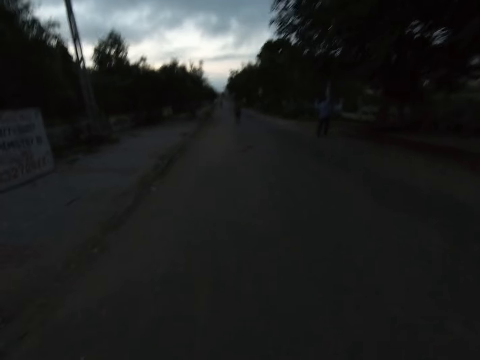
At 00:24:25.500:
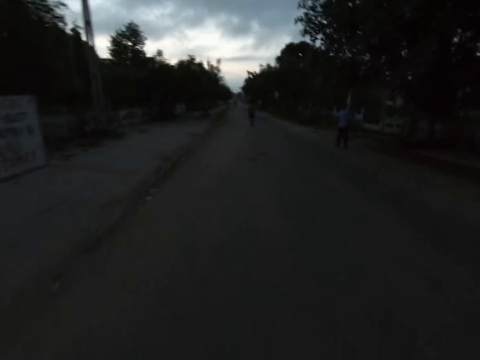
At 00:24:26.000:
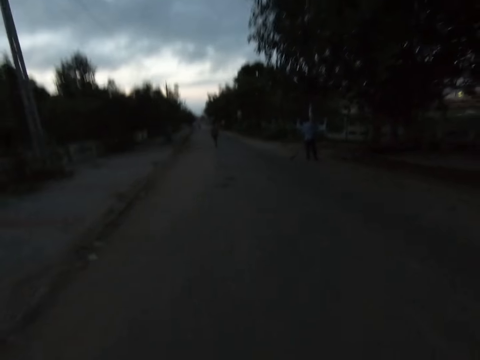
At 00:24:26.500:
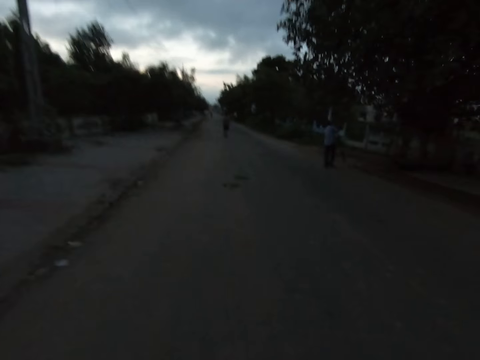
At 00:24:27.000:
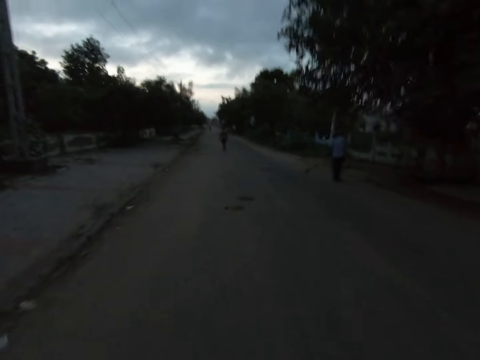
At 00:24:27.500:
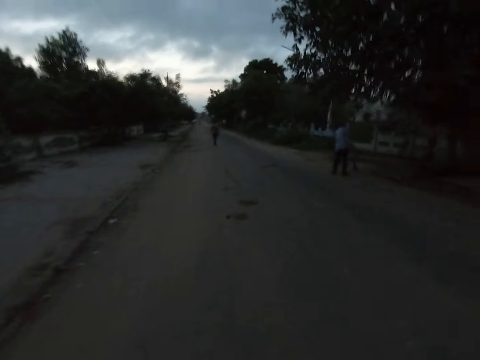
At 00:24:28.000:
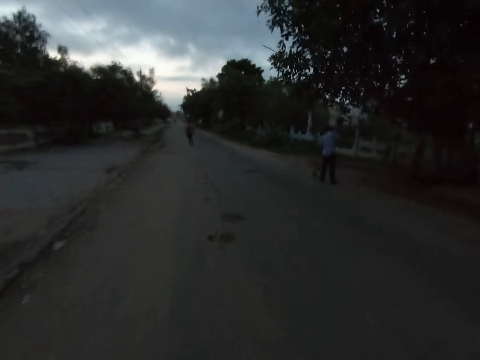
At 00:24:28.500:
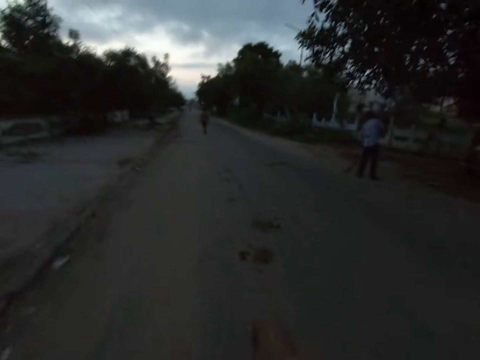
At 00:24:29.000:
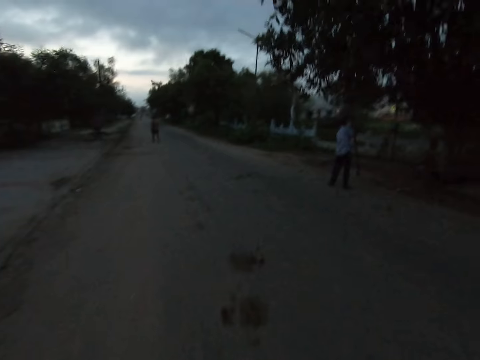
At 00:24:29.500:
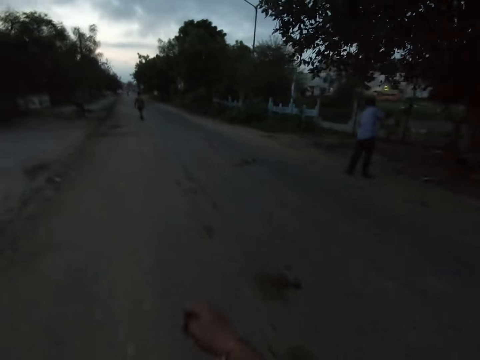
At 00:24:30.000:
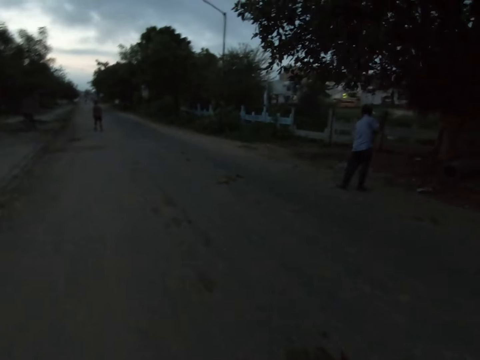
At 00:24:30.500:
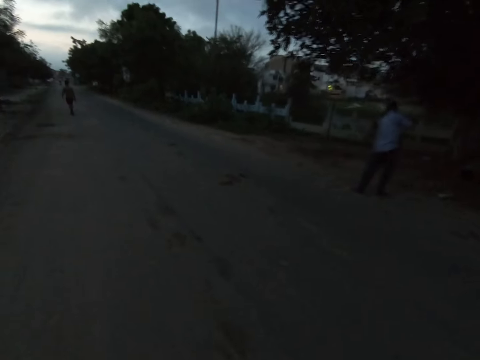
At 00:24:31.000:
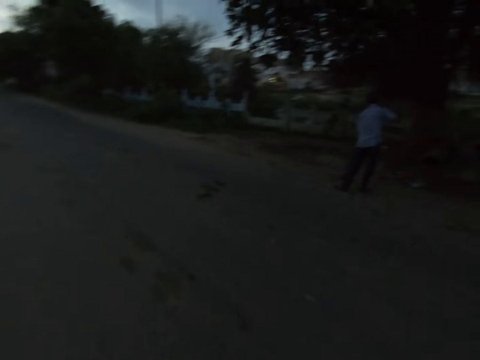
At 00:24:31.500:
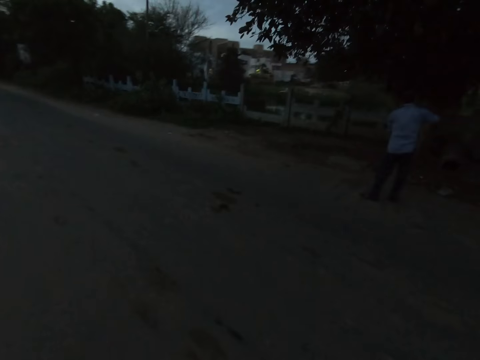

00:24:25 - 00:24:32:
A man sweeps the road with a broom in both hands.

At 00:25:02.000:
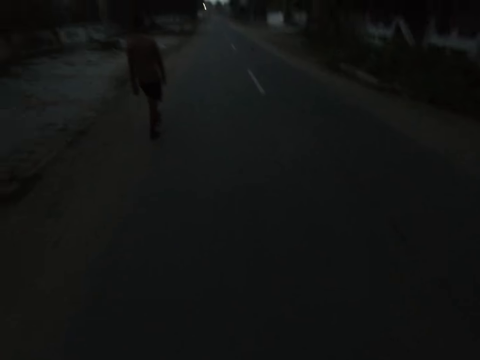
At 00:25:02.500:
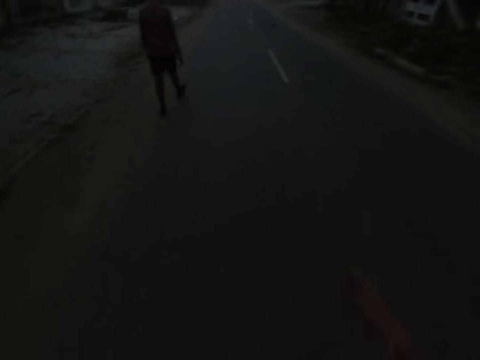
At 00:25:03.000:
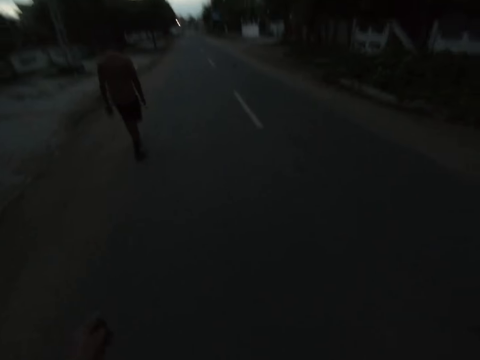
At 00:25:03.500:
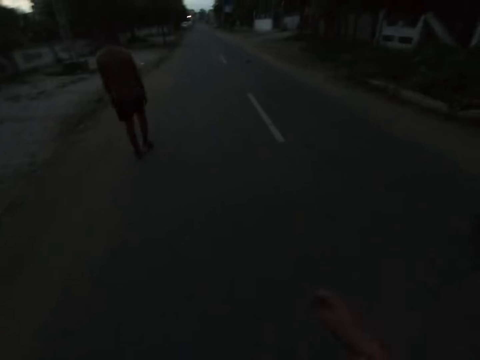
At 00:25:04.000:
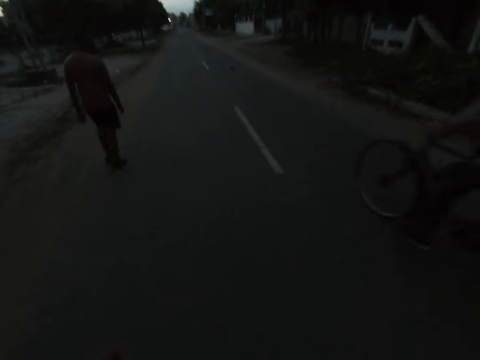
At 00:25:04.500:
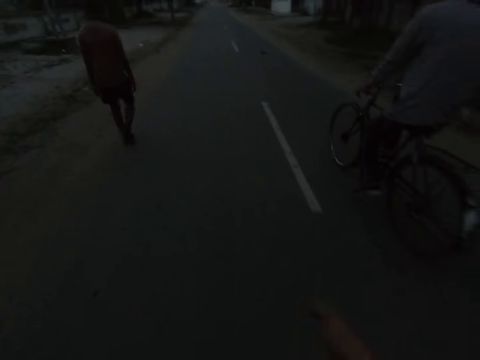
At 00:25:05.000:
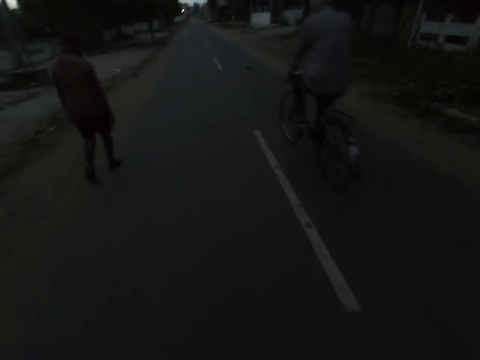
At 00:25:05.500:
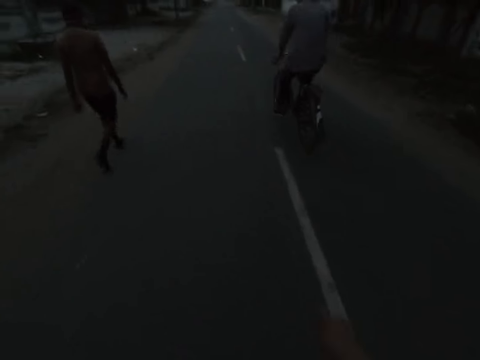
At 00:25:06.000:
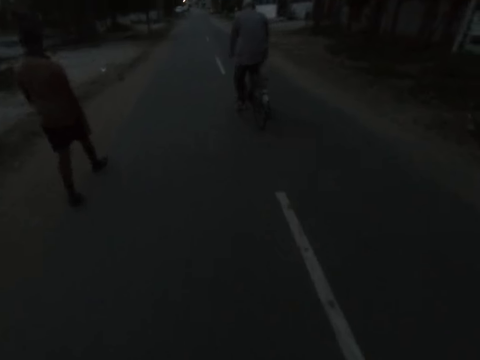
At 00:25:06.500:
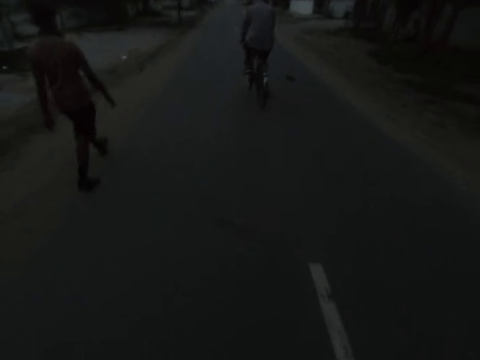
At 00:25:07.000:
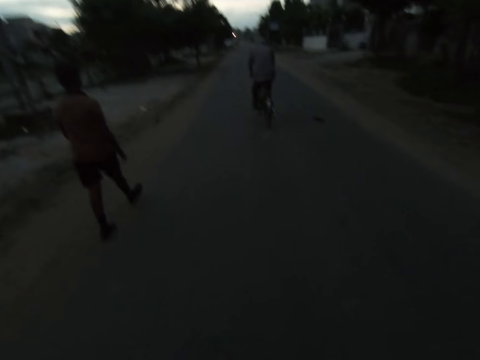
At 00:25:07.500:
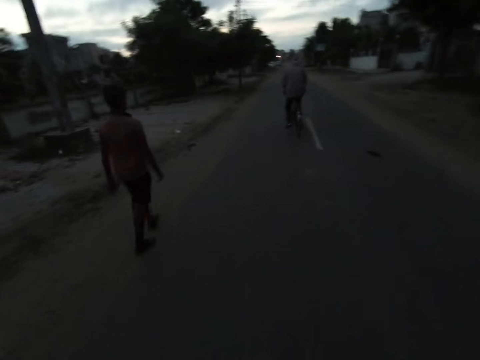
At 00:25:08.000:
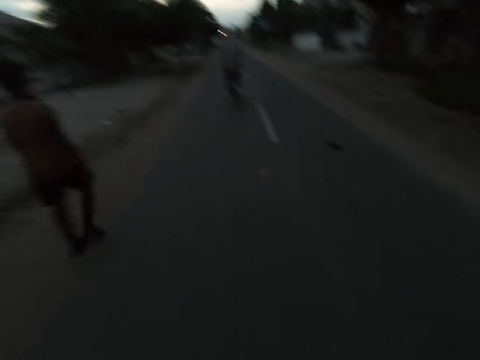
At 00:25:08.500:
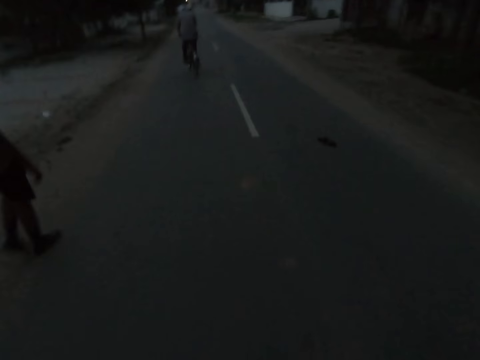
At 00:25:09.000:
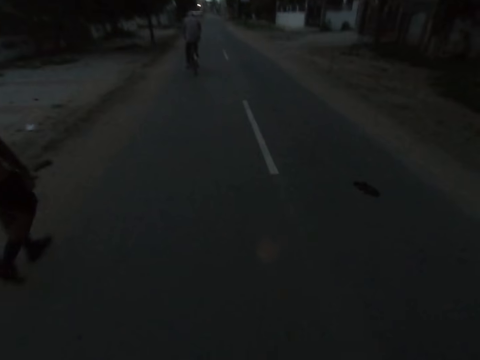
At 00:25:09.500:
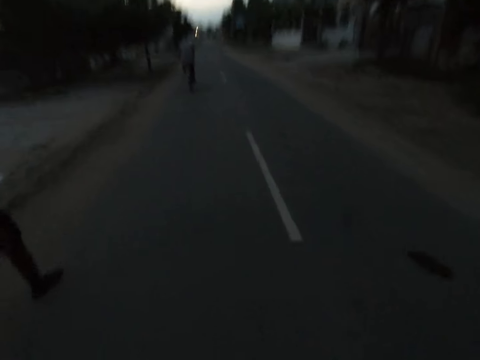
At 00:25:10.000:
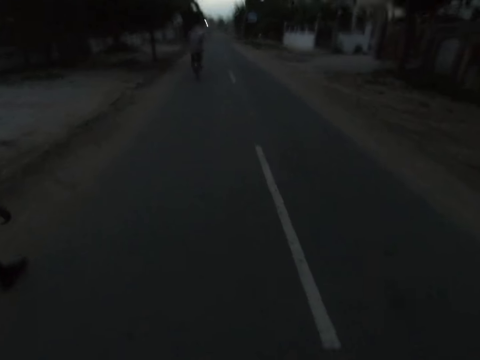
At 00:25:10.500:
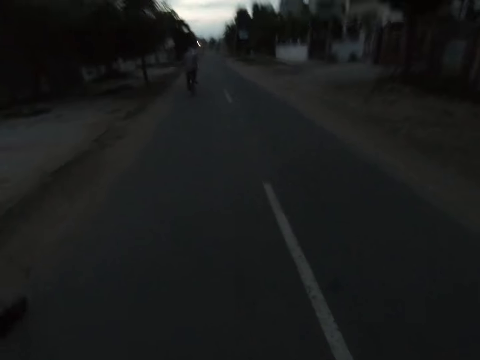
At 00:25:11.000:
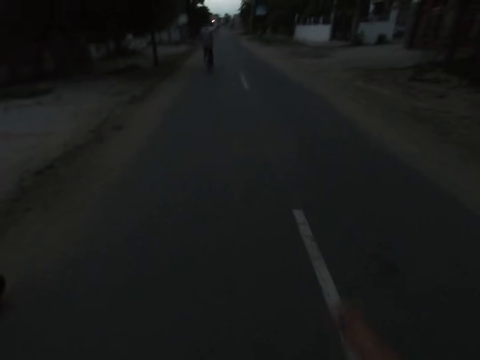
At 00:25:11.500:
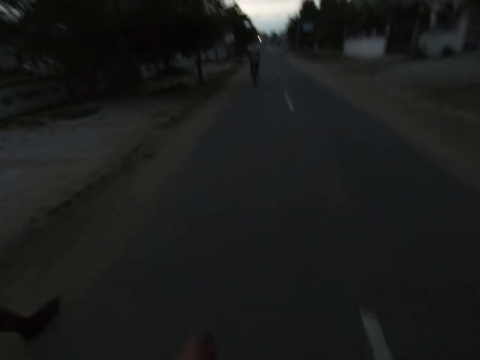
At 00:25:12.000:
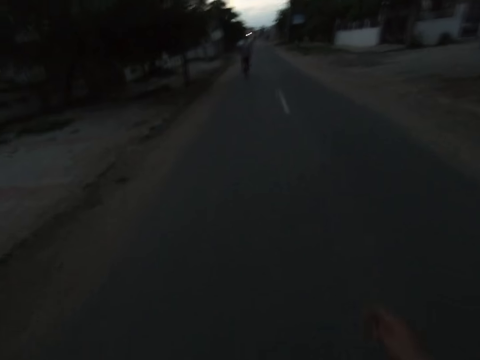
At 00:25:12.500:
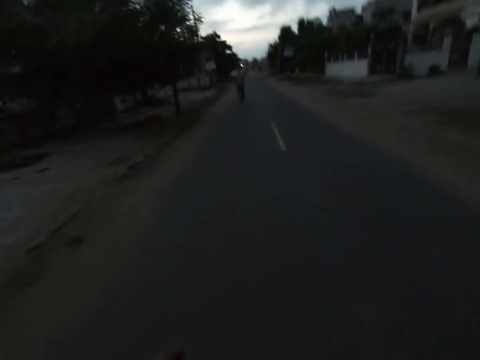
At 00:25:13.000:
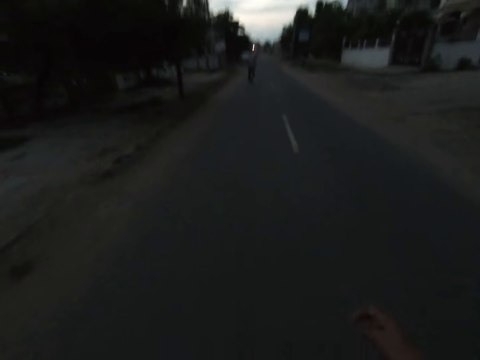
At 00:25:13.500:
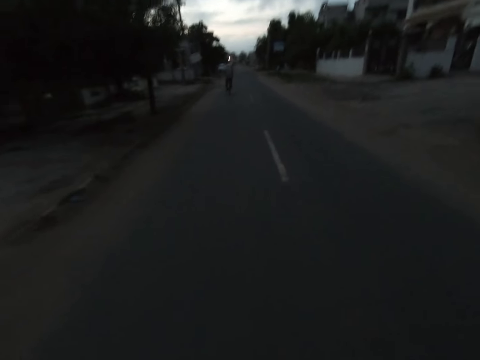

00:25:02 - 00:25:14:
A man rides a bicycle past the camera wearer on the road. The camera wearer walks past another man on the road.

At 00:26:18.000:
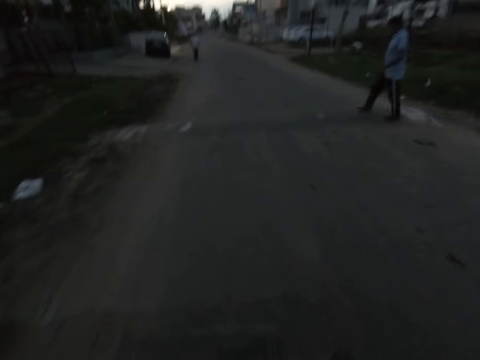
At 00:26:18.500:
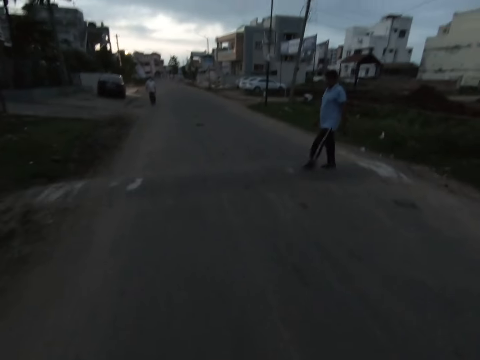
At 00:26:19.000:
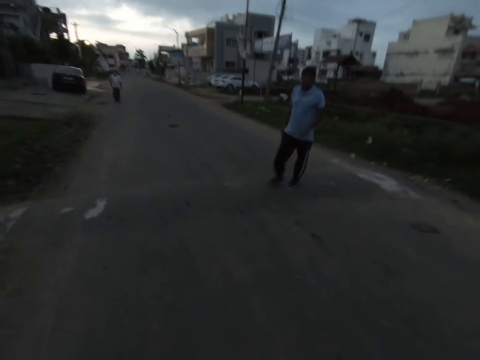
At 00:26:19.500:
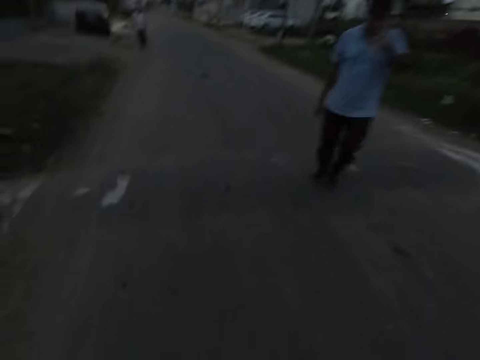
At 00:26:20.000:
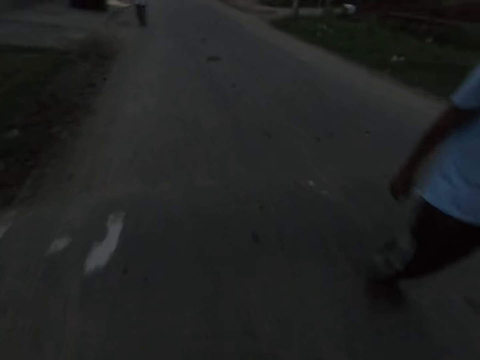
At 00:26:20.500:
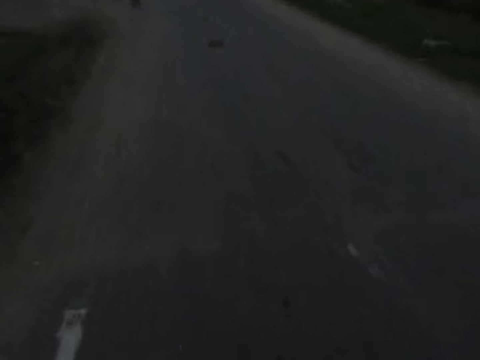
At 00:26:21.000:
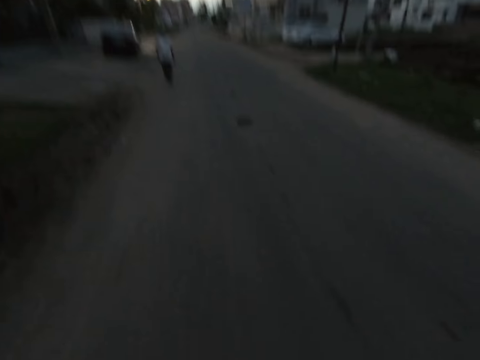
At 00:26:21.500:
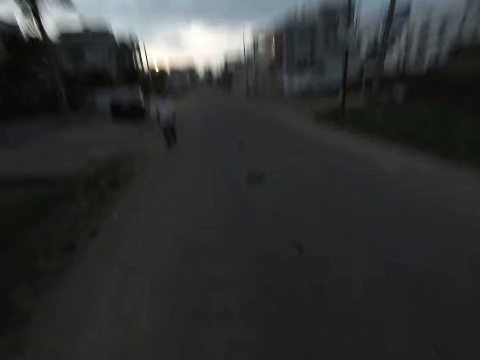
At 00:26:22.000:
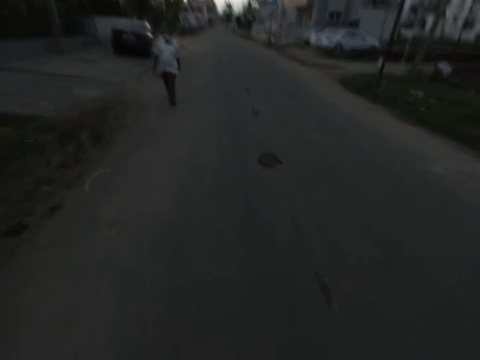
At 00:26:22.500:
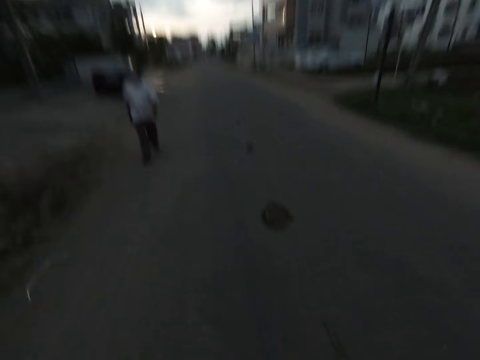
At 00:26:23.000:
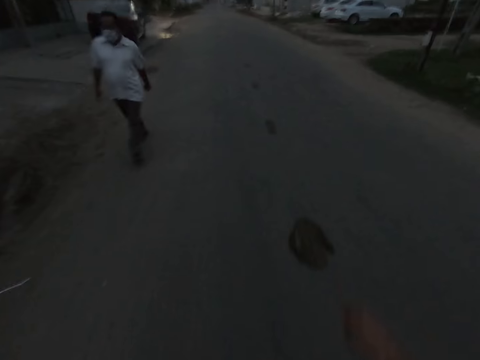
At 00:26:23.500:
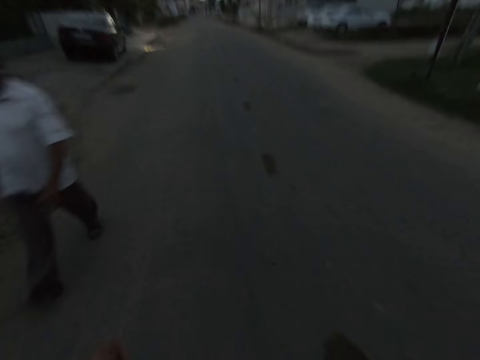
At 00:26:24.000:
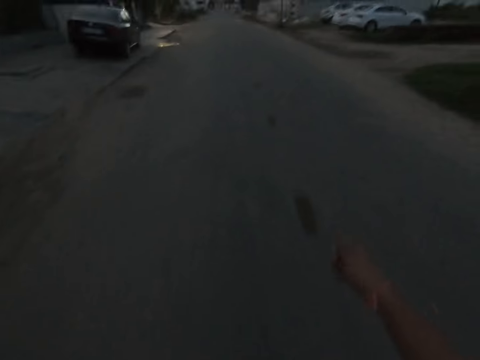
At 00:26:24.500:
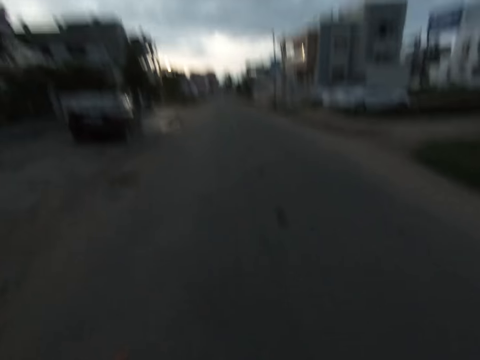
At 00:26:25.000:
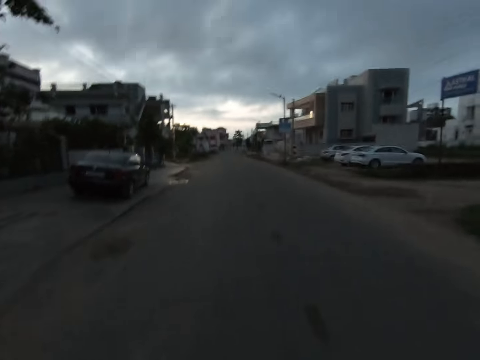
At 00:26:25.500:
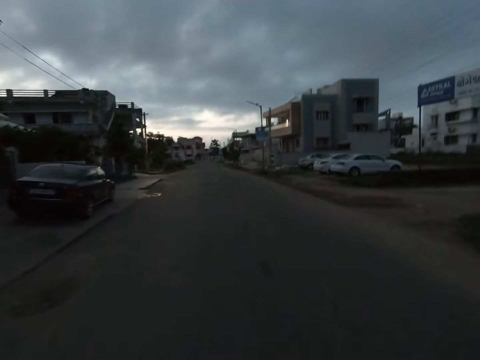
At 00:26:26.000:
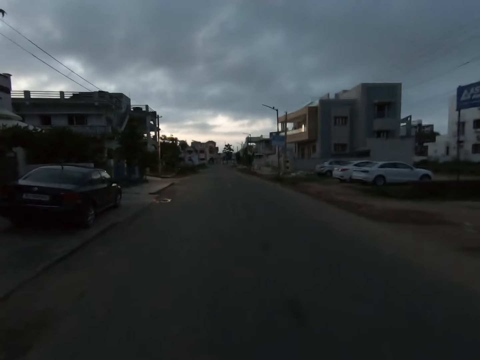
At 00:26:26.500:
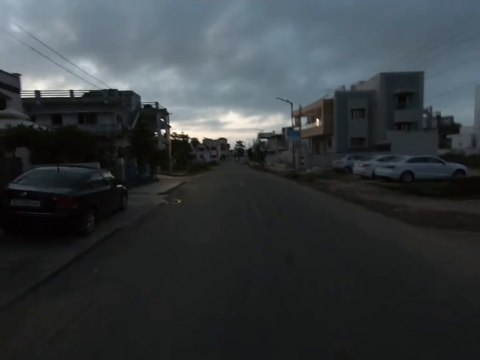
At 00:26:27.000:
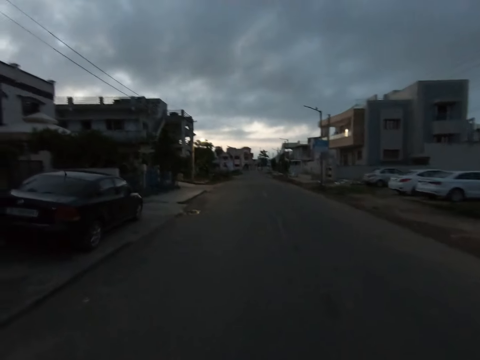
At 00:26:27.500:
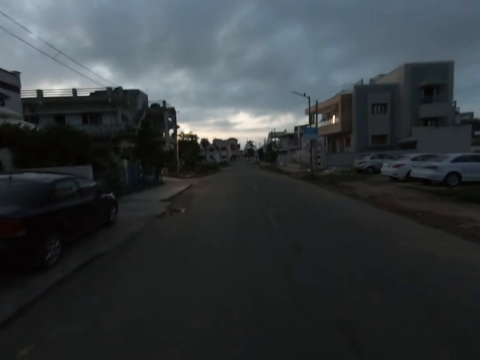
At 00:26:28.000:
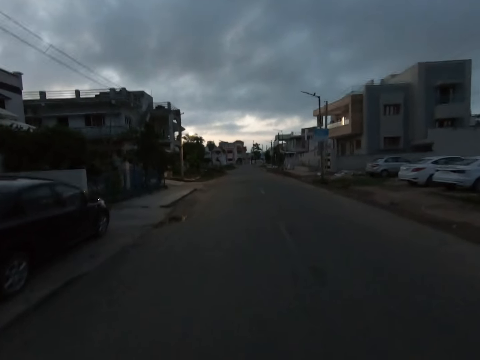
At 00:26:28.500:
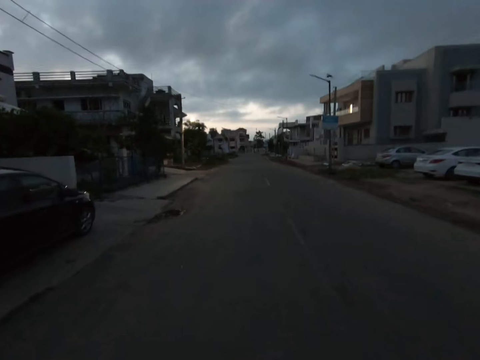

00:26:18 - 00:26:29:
The camera wearer converses with a man. Another man walks past the camera wearer on the road. Another man walks past the camera wearer on the road.
